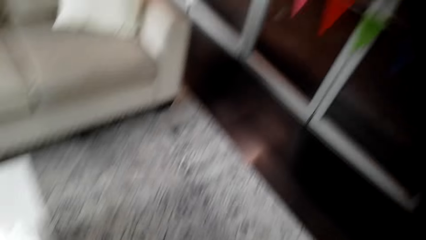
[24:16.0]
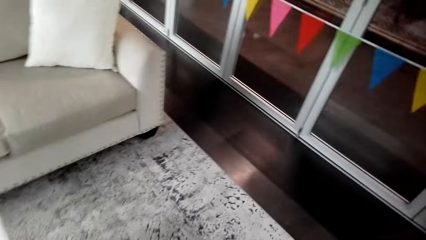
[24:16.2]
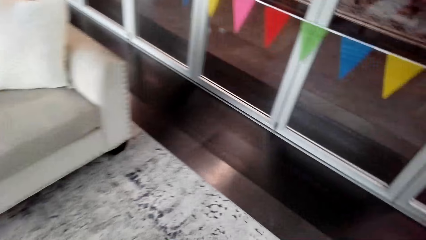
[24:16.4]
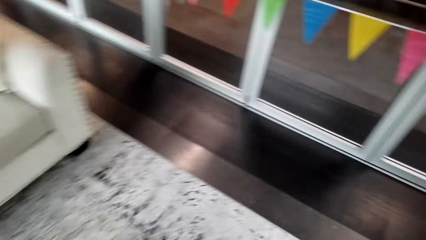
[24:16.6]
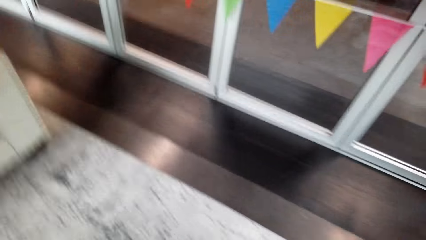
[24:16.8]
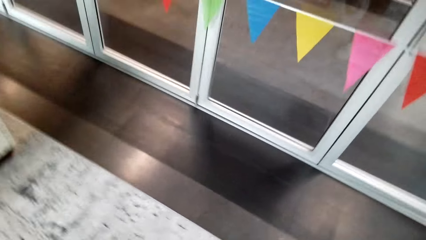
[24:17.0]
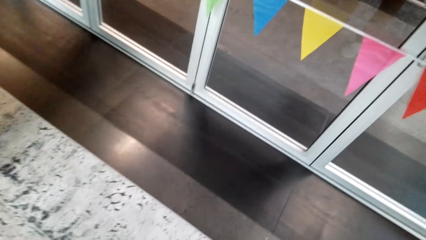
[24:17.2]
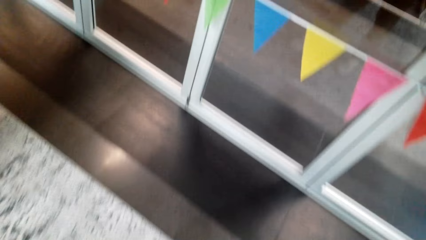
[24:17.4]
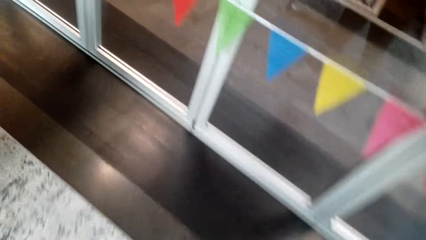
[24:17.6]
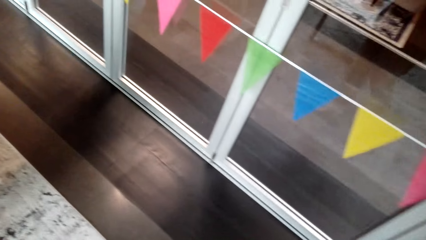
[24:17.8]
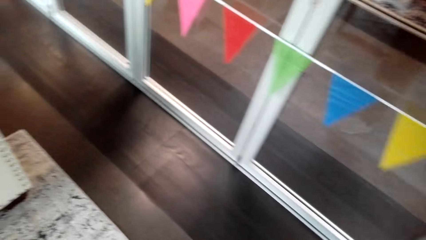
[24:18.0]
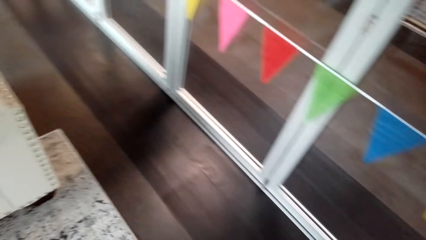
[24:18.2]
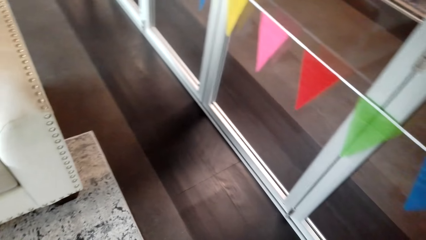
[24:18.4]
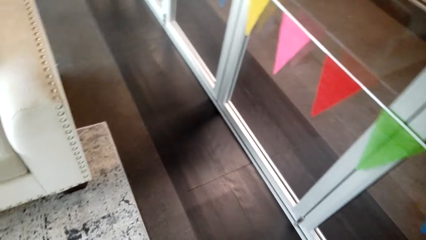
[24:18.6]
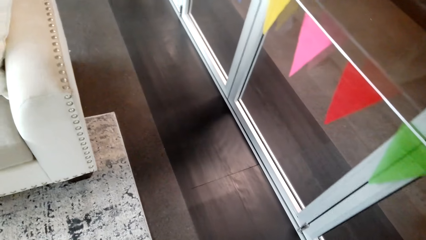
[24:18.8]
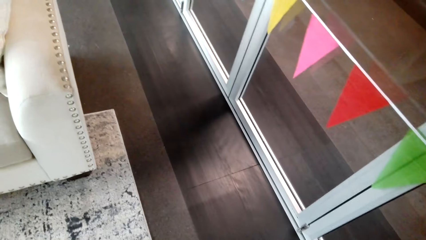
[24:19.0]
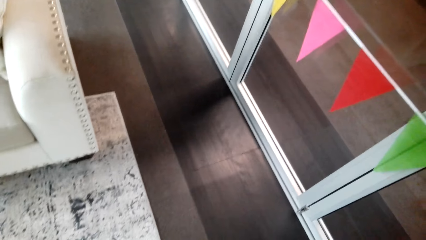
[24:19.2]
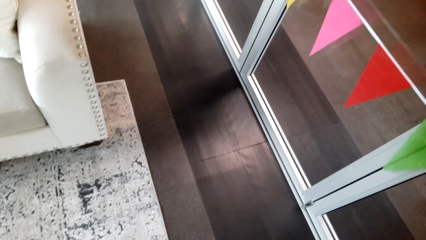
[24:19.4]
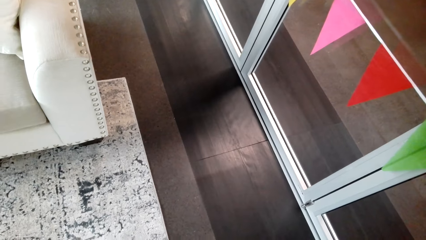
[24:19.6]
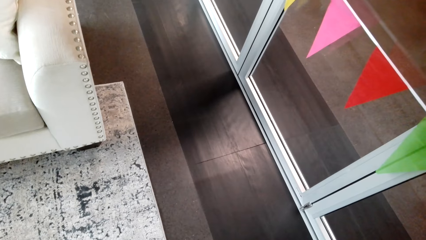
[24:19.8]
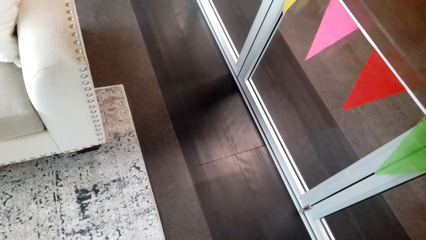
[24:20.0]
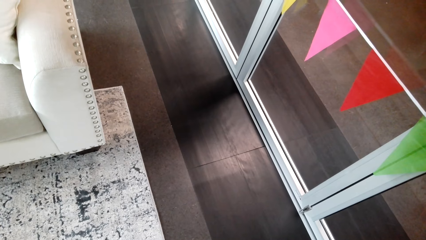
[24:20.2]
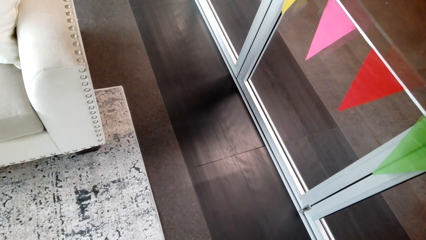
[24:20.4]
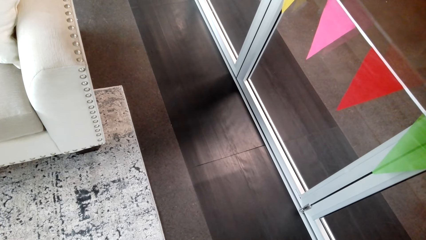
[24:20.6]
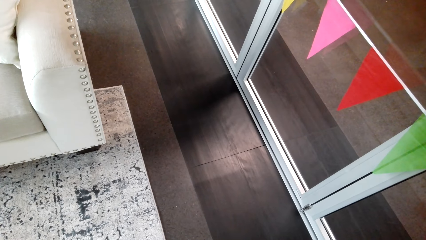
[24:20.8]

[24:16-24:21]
The camera wearer looks at the floor.
